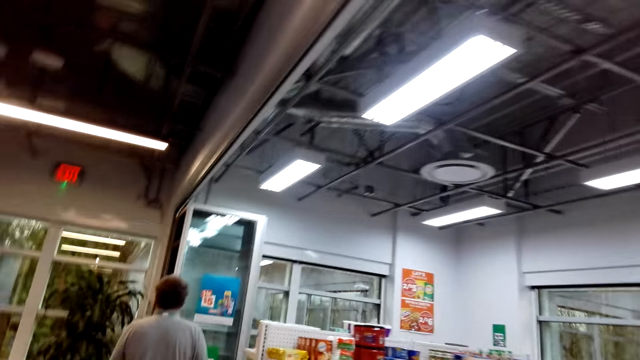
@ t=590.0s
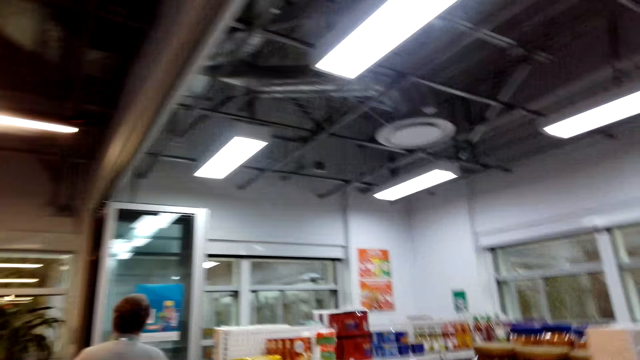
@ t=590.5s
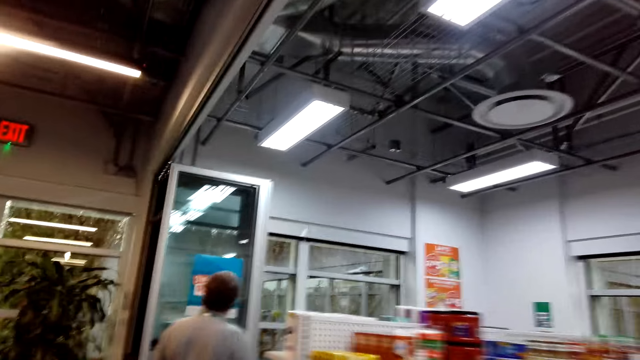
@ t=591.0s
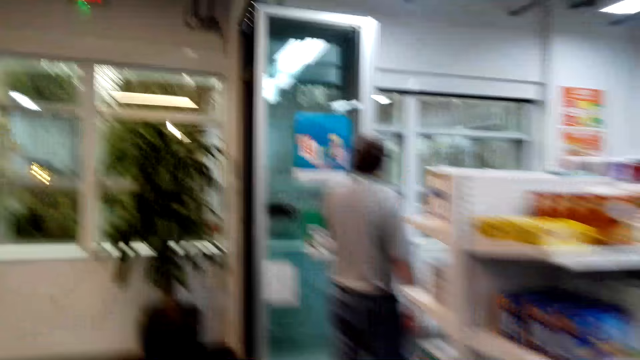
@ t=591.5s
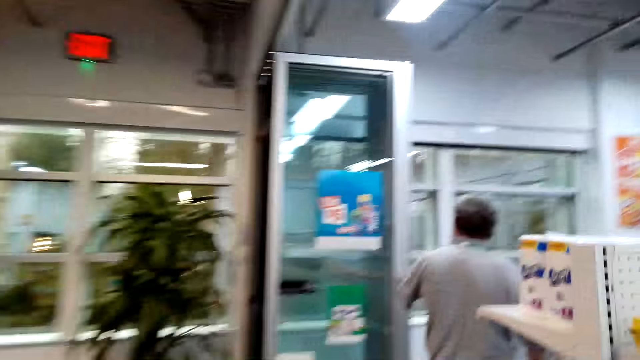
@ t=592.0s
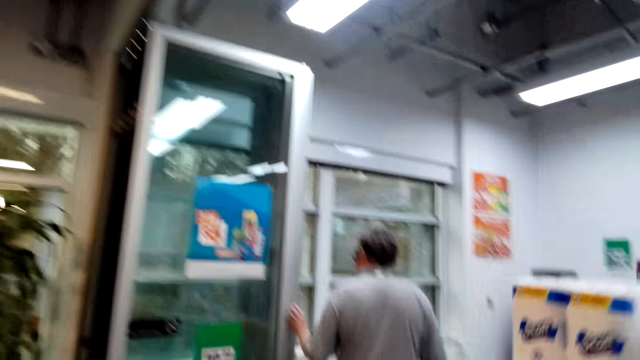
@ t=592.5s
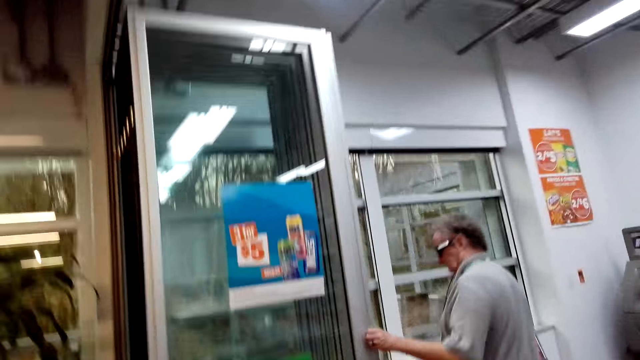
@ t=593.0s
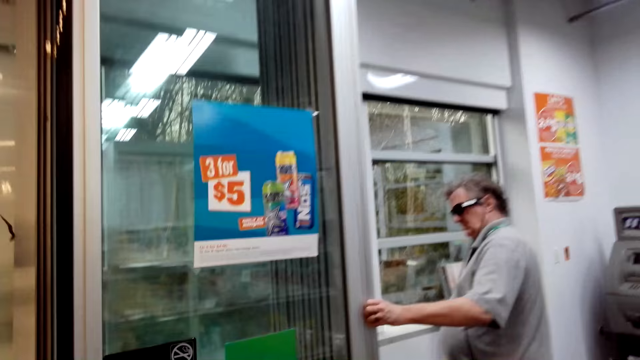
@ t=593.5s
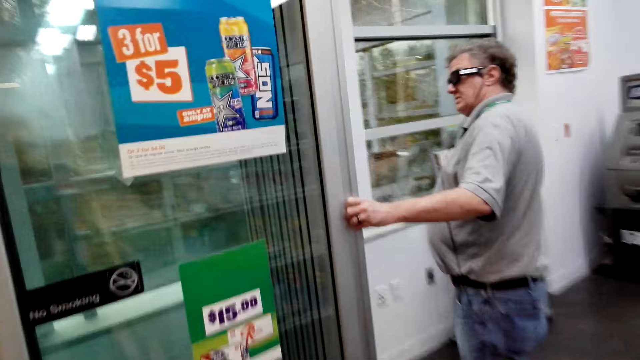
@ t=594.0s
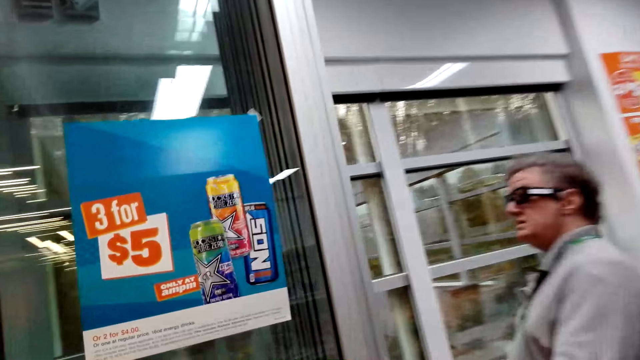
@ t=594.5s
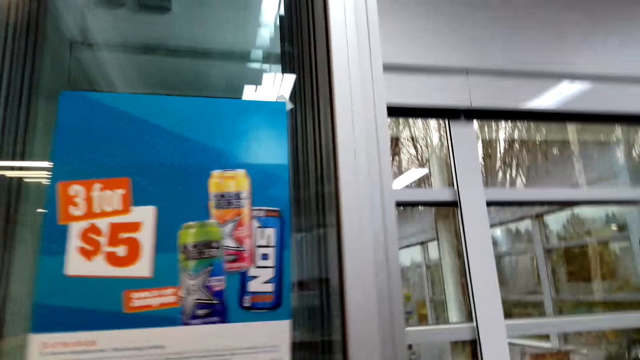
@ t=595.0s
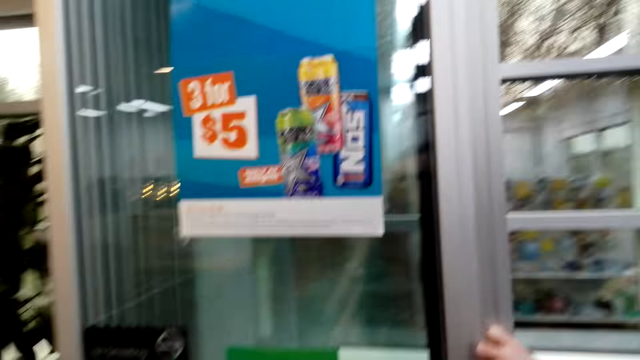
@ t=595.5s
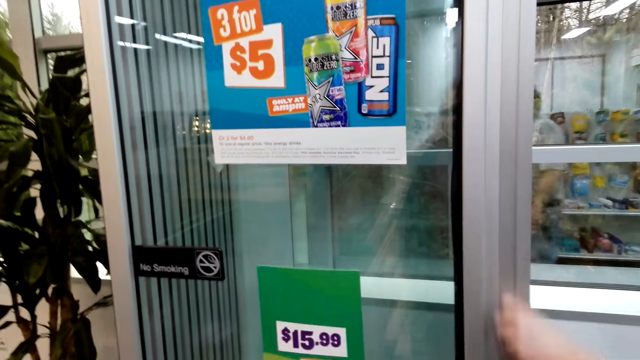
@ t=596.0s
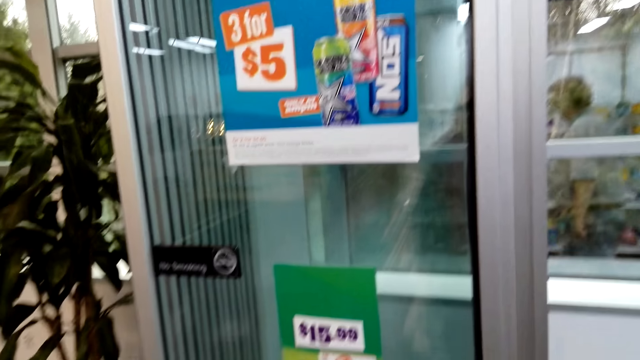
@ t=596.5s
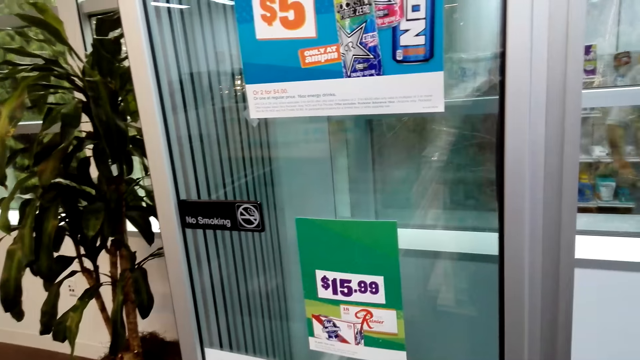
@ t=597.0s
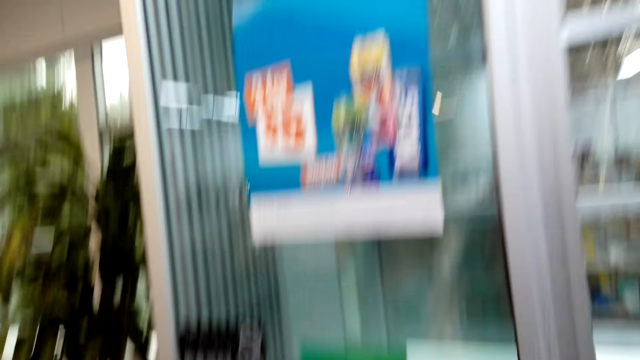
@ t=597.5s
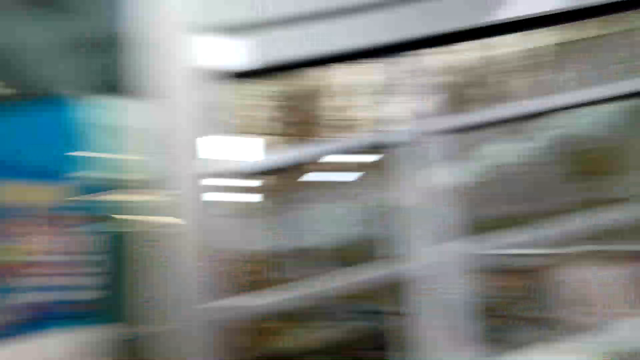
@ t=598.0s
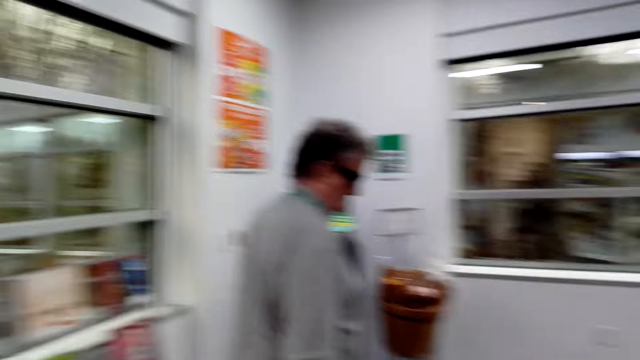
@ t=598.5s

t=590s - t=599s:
The camera wearer and a man walk around. The man opens the door while the camera wearer follows him. The man walks towards the counter.

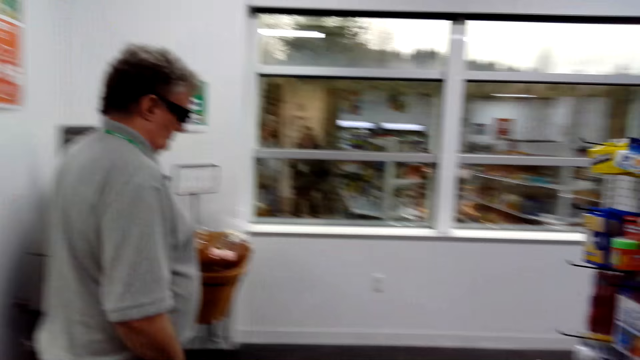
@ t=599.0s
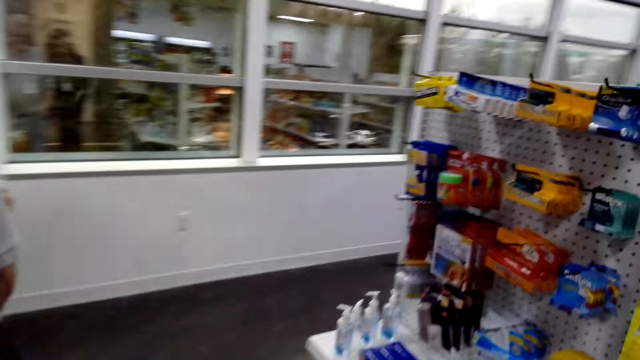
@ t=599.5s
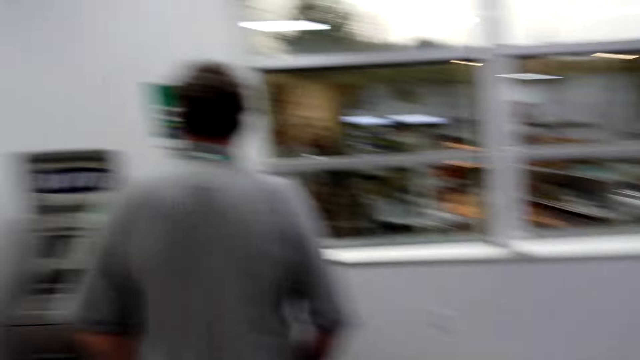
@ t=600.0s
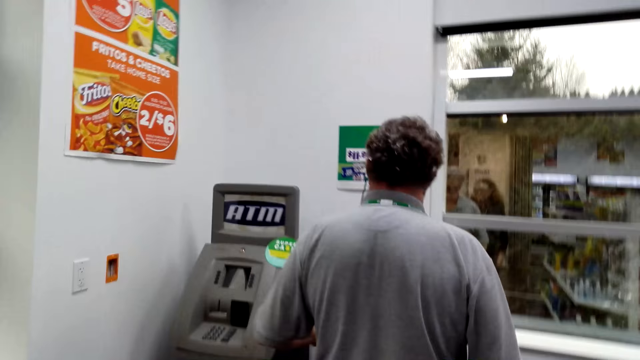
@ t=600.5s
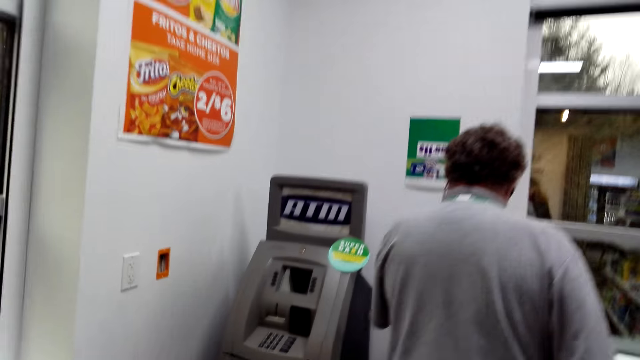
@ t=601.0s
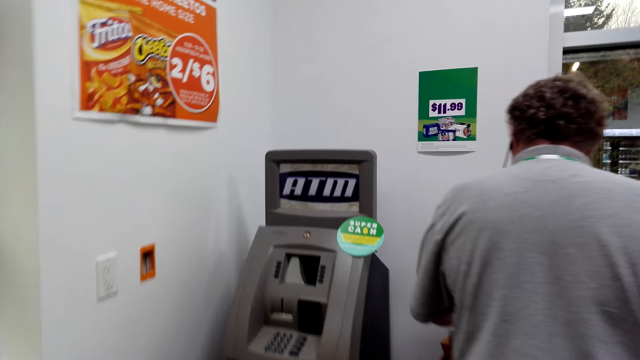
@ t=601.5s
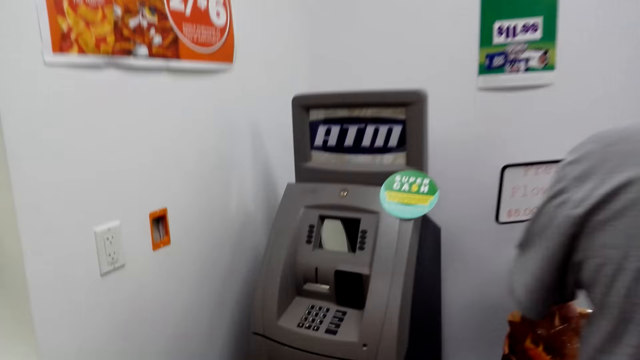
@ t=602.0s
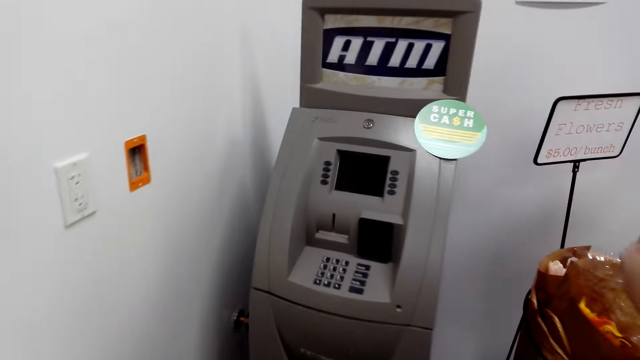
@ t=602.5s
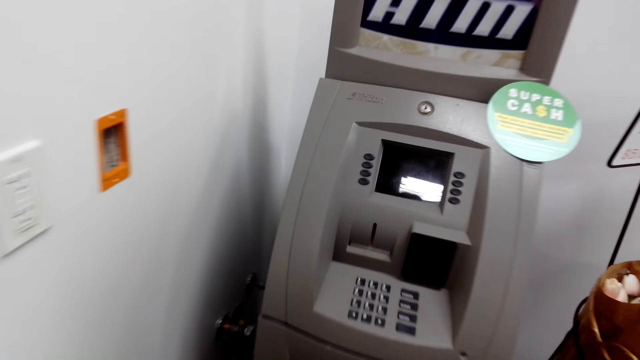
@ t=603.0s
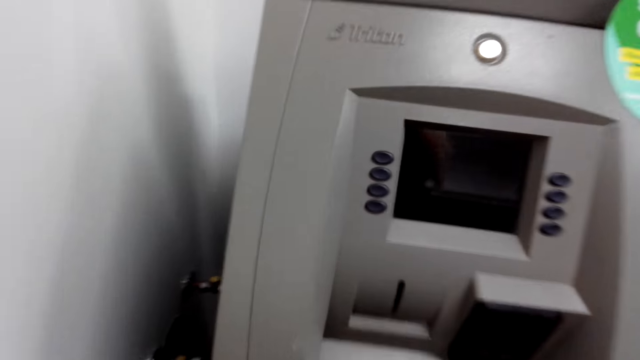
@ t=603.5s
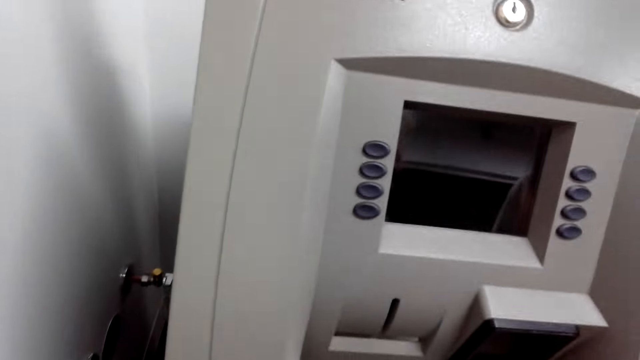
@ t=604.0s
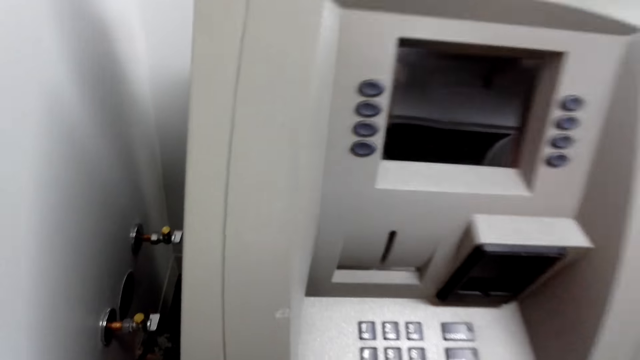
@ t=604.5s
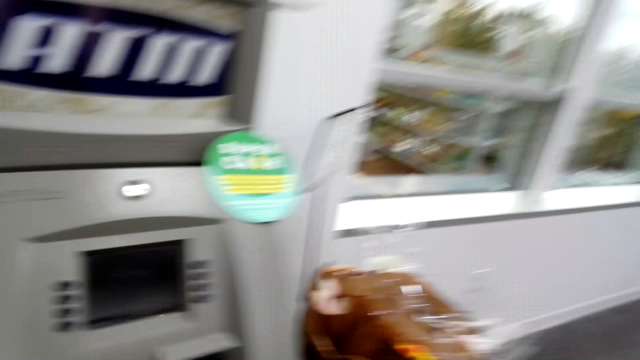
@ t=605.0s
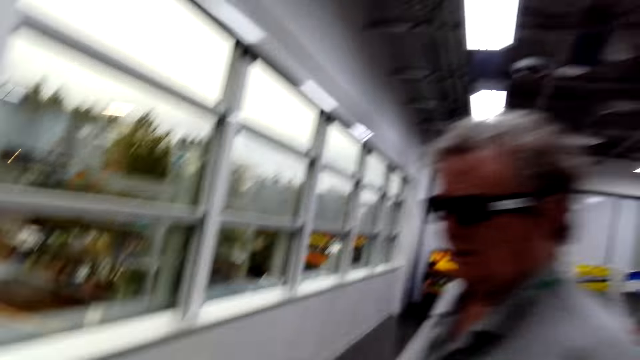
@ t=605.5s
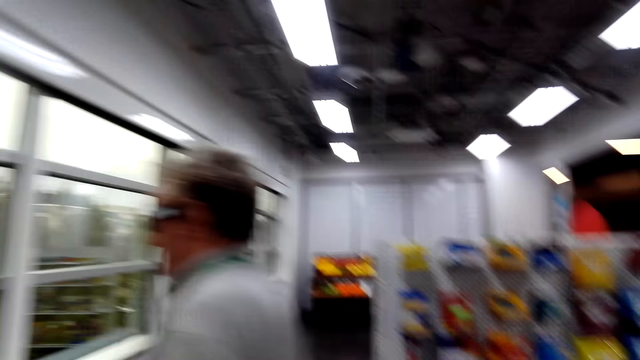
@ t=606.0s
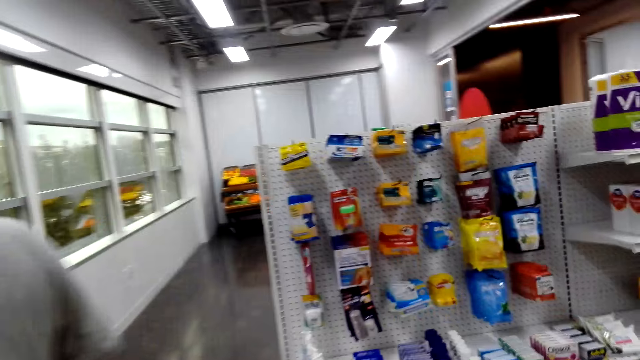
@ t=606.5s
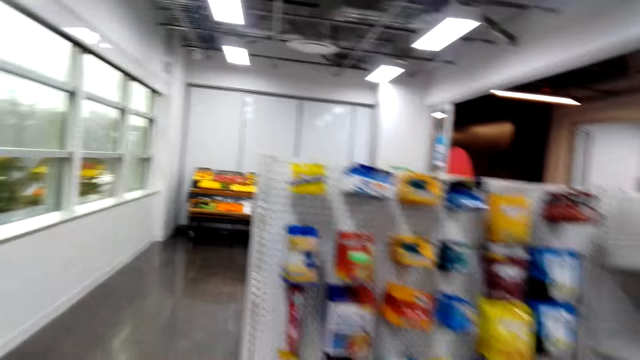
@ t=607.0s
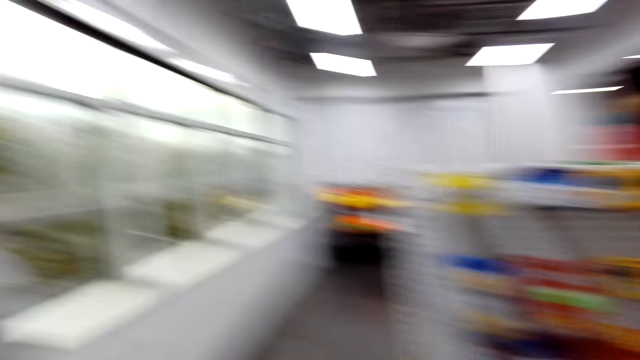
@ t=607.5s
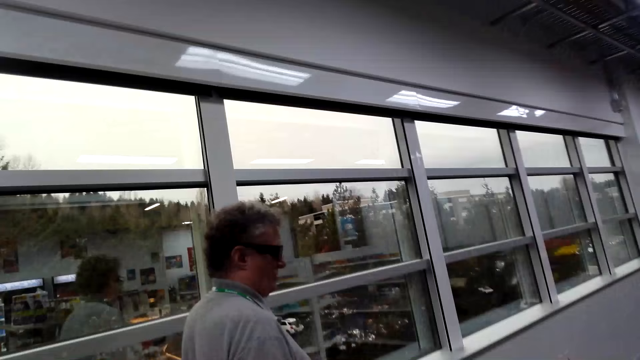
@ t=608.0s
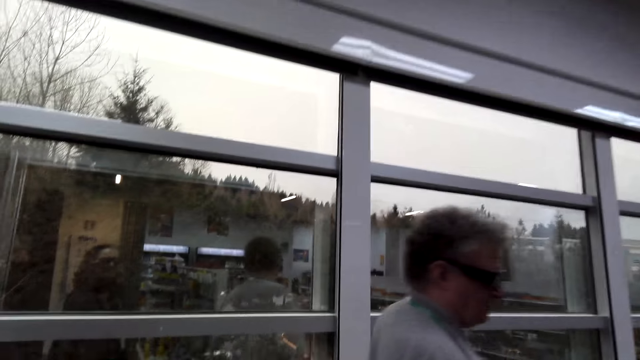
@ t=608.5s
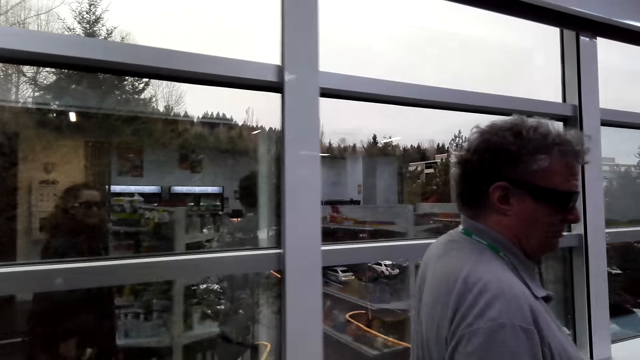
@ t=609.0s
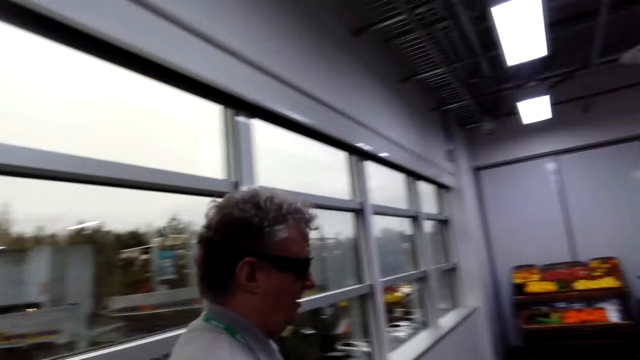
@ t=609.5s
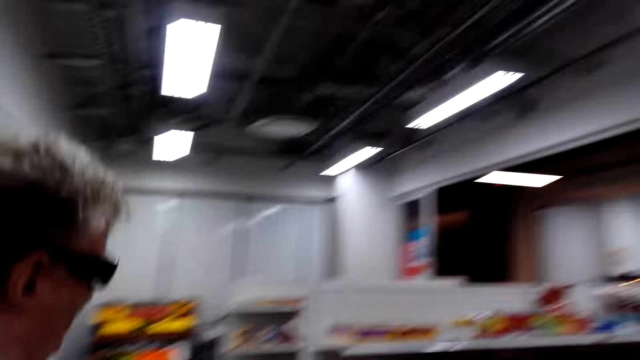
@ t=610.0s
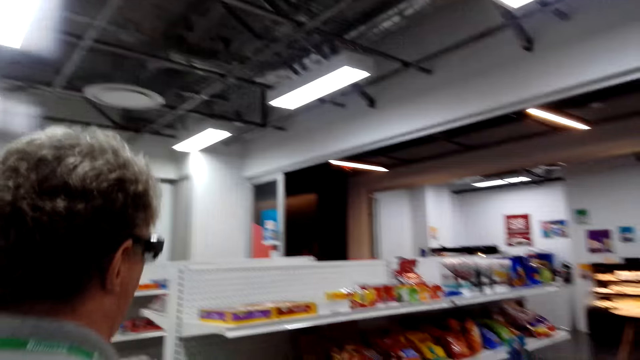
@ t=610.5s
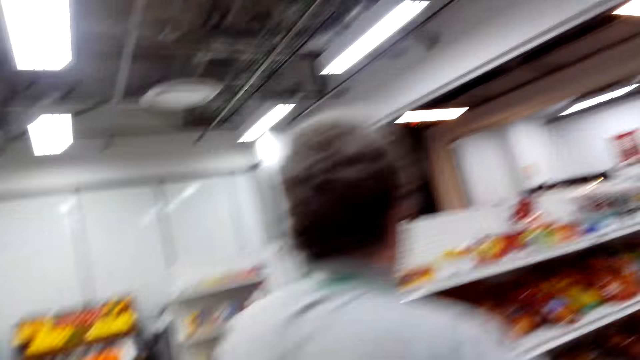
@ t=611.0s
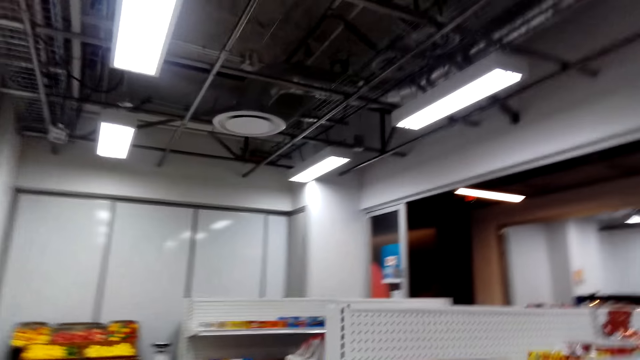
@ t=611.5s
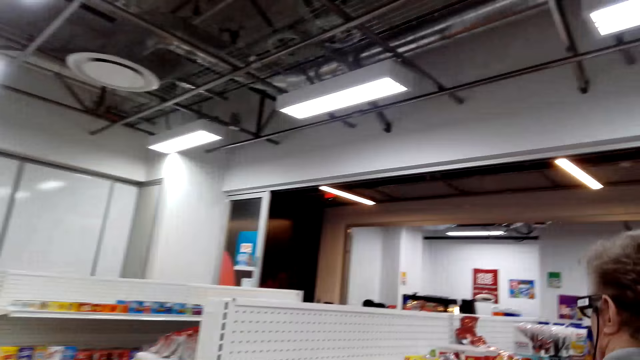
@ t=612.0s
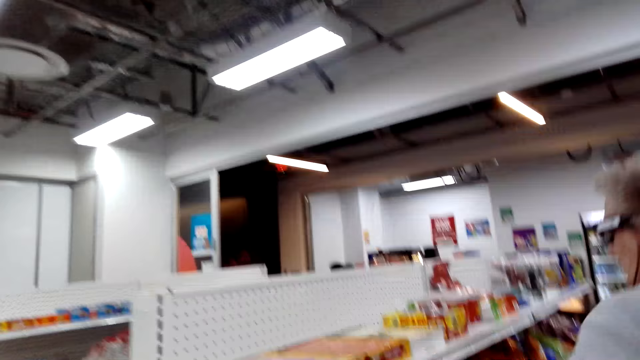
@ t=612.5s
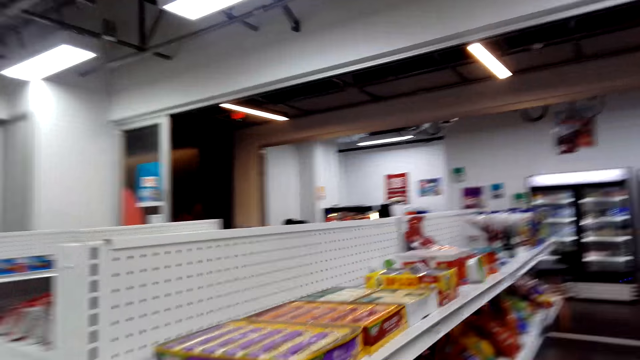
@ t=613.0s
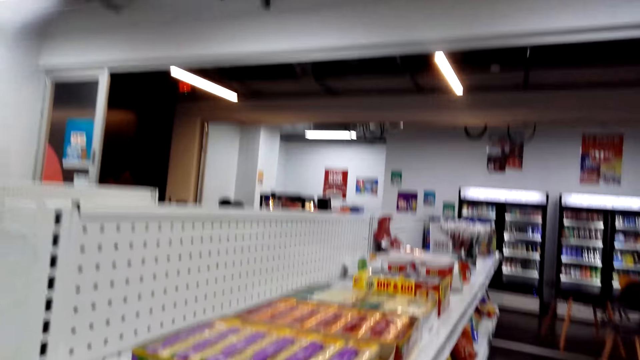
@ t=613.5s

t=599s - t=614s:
The camera wearer and a man walk around. The camera wearer looks at the ATM. The man holds something. The camera wearer converses with the man. They walk around the shelves. The camera wearer and the man walk around. The camera wearer converses with the man.
